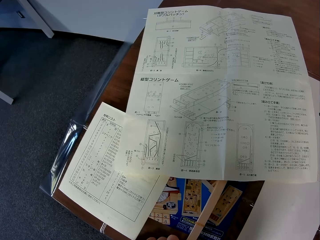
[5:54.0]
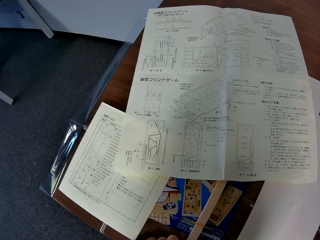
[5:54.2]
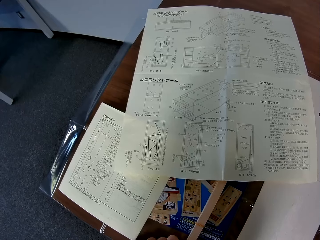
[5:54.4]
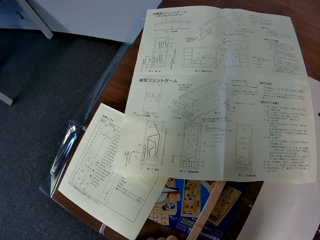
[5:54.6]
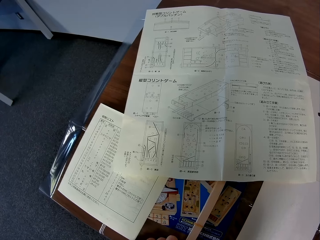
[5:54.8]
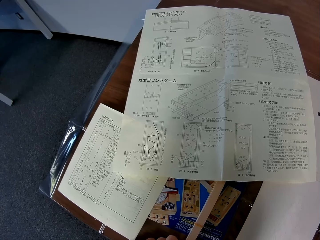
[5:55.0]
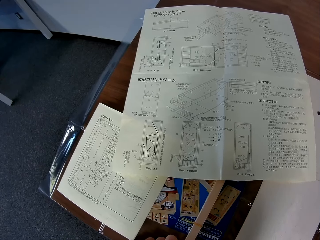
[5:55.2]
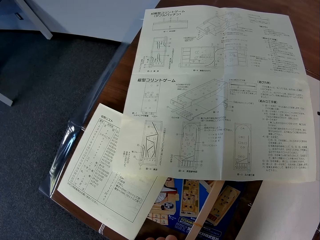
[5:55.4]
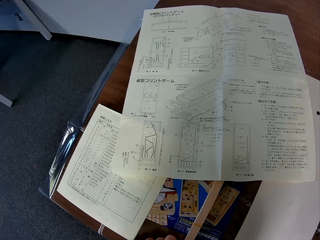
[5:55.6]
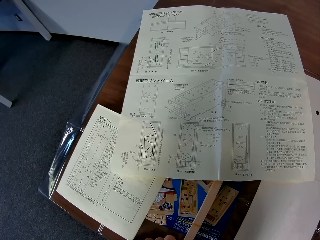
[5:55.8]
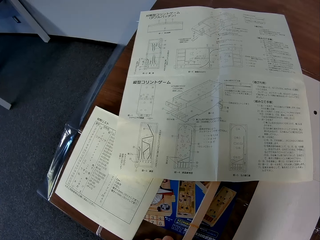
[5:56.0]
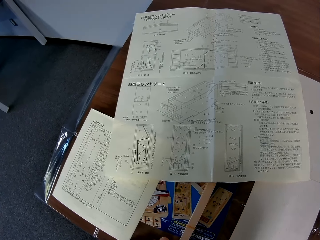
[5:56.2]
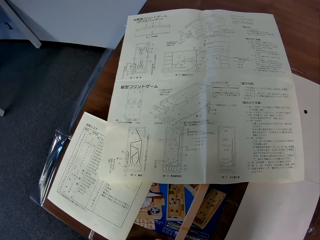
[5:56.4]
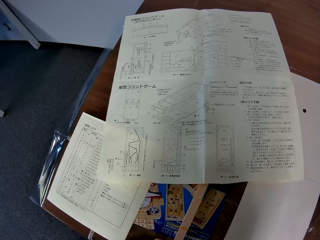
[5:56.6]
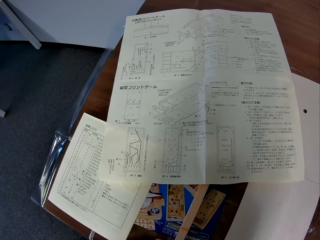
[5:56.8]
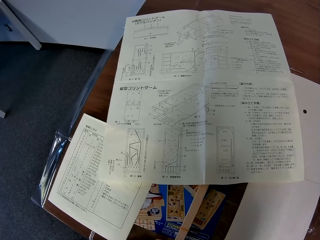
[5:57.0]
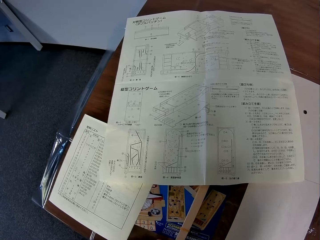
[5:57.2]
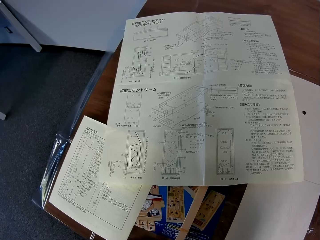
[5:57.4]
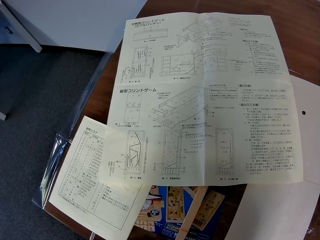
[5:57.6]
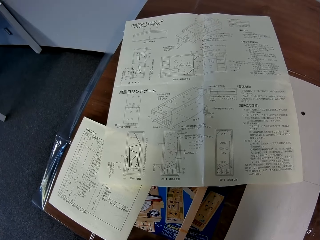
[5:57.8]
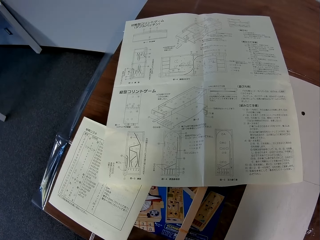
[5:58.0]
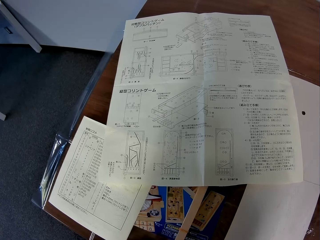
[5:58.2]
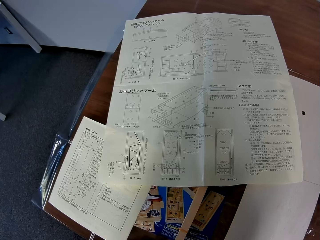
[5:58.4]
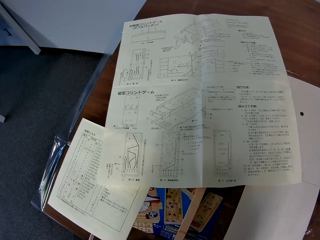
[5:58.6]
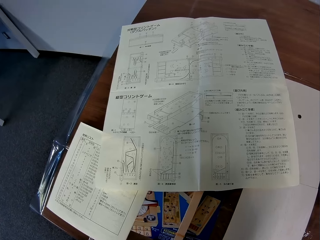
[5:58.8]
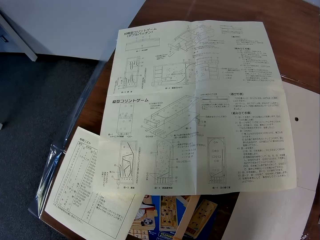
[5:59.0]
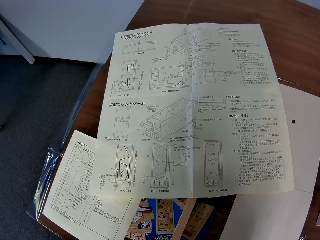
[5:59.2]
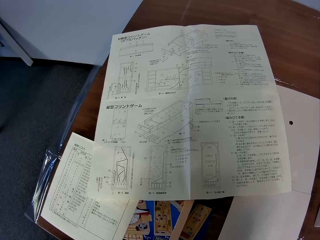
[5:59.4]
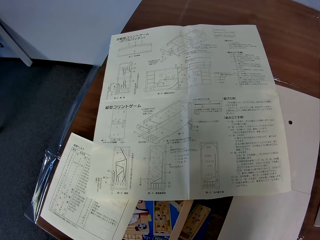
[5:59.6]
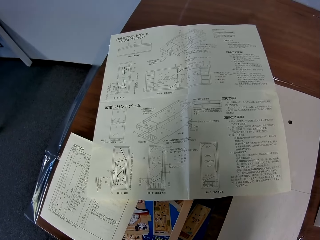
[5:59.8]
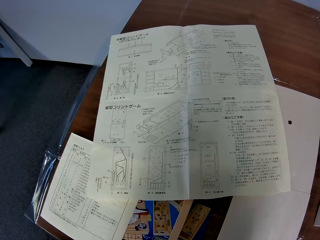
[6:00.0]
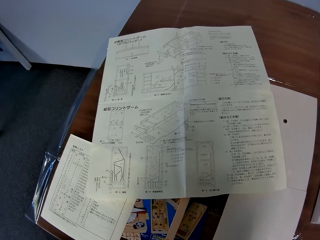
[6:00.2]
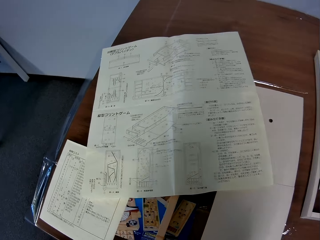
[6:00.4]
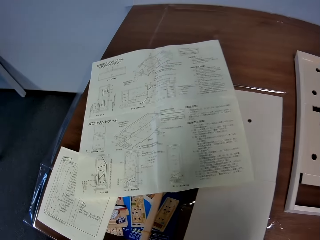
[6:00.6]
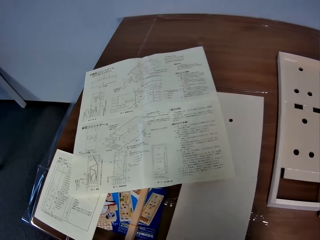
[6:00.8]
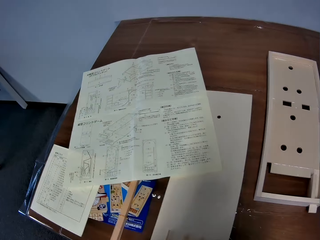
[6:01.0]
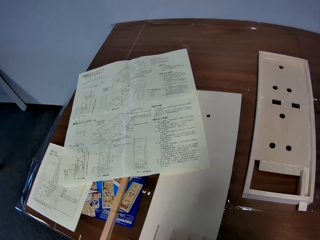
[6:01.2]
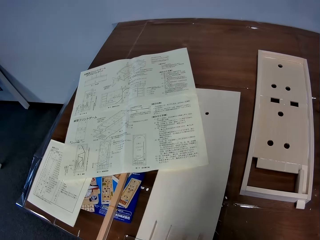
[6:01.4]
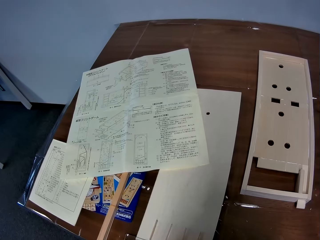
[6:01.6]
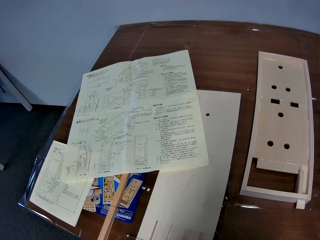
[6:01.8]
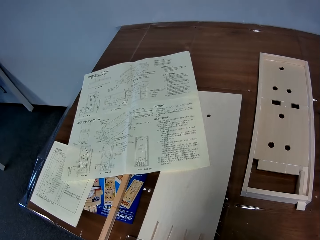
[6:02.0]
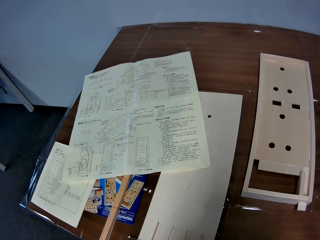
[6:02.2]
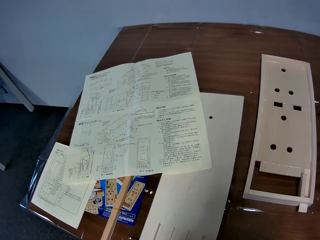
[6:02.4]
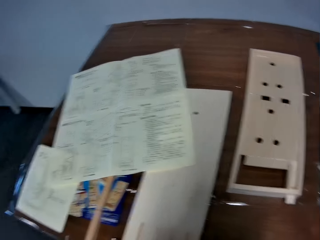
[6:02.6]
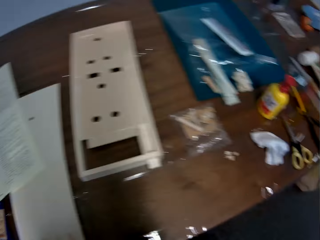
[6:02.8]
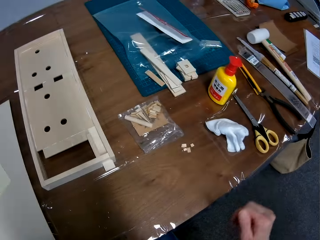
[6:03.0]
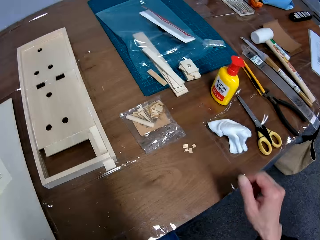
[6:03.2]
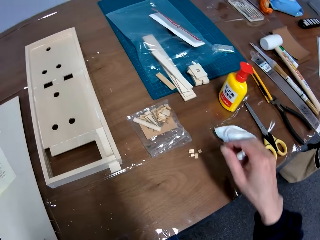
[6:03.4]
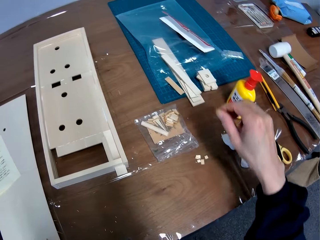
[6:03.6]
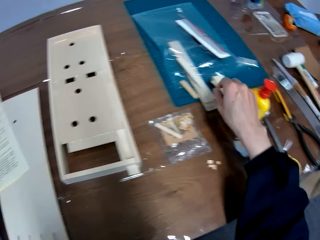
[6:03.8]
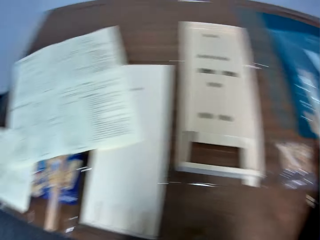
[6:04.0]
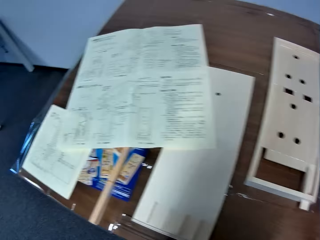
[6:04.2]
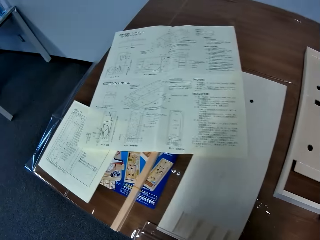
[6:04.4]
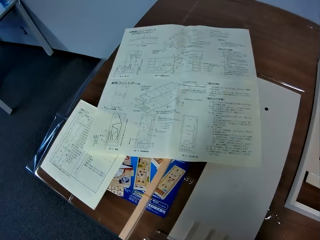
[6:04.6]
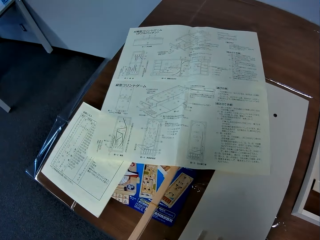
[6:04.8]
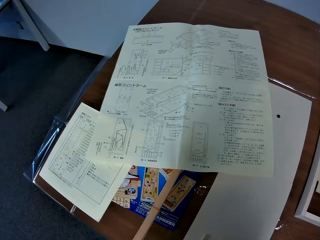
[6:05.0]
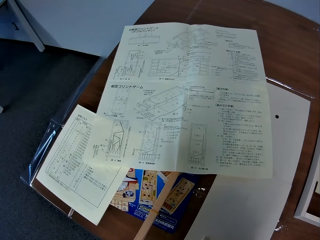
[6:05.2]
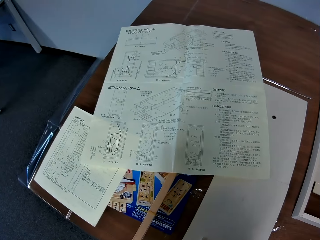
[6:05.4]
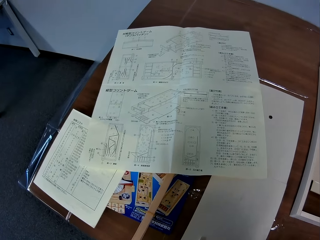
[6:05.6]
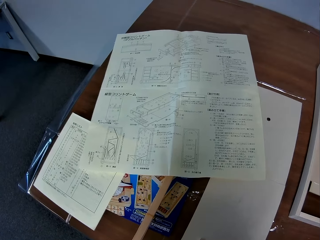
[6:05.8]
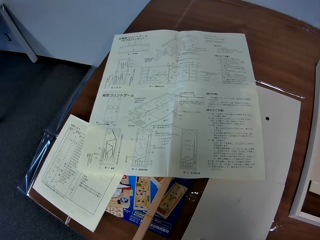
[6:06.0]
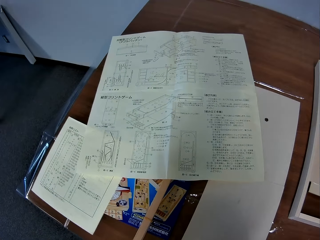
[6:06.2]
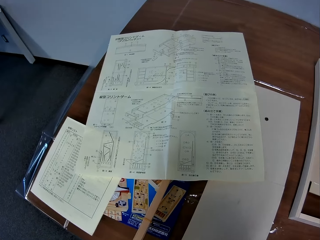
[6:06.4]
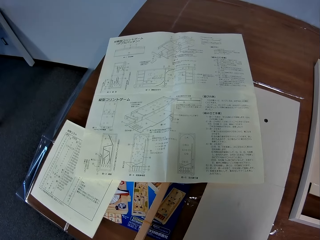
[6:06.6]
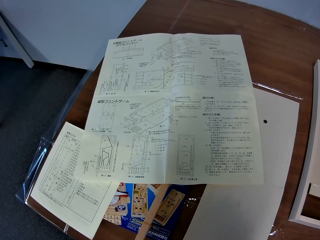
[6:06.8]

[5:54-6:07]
The camera wearer picks up the piece of the mechanical model on the table with his right hand.

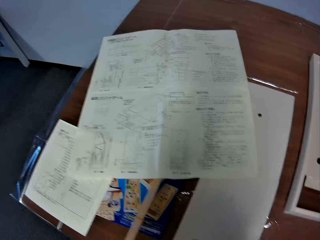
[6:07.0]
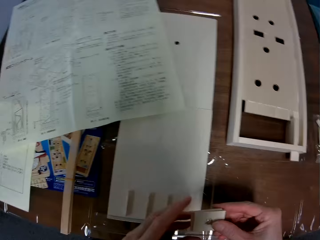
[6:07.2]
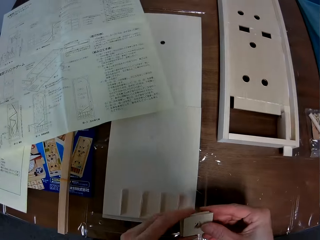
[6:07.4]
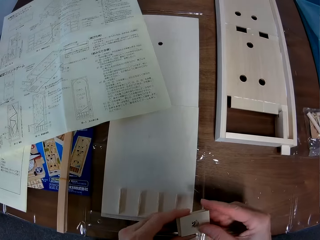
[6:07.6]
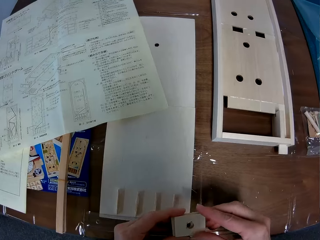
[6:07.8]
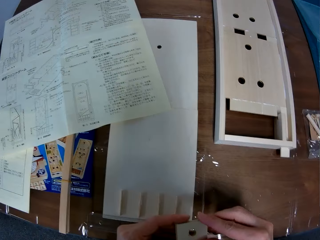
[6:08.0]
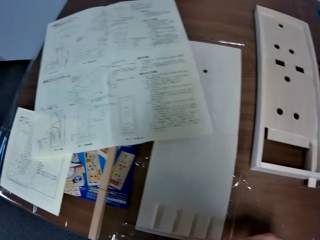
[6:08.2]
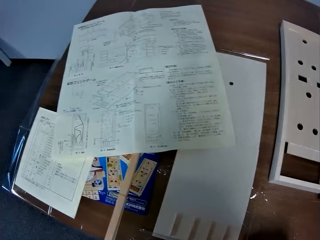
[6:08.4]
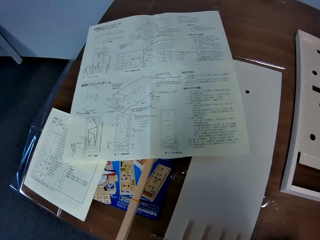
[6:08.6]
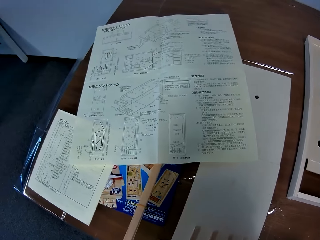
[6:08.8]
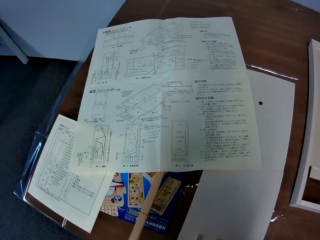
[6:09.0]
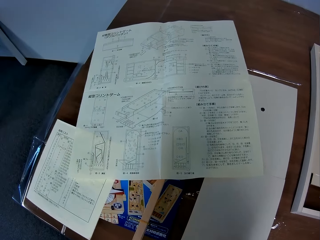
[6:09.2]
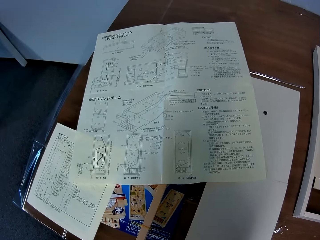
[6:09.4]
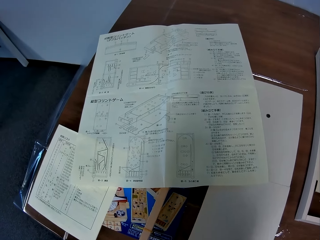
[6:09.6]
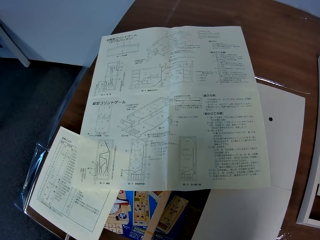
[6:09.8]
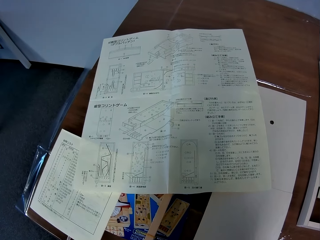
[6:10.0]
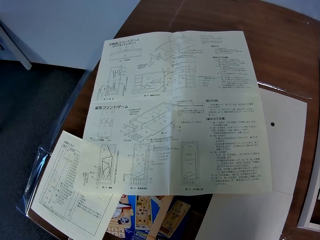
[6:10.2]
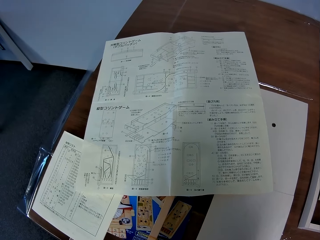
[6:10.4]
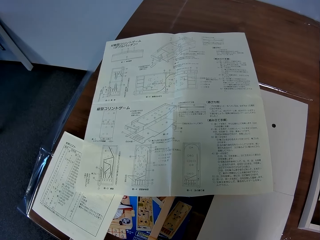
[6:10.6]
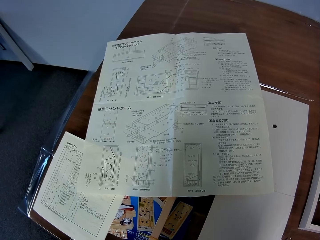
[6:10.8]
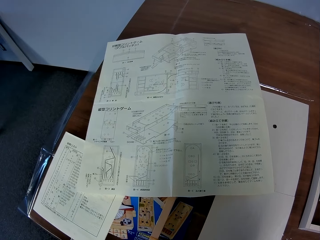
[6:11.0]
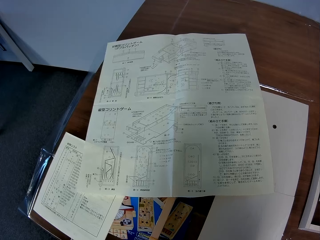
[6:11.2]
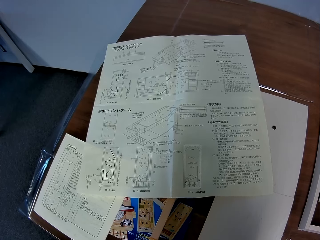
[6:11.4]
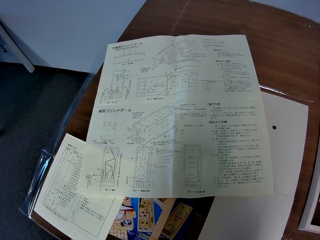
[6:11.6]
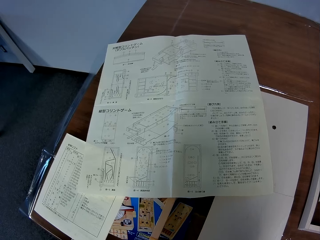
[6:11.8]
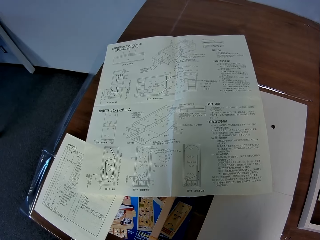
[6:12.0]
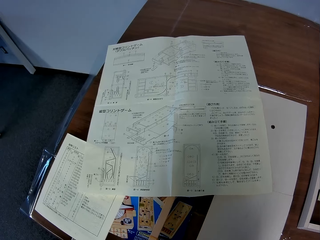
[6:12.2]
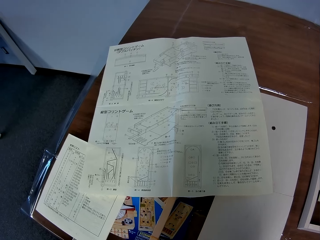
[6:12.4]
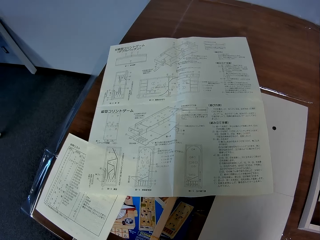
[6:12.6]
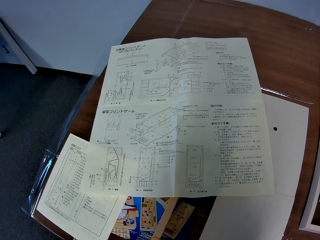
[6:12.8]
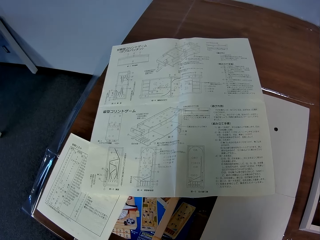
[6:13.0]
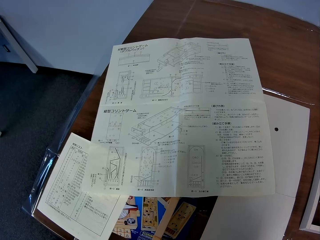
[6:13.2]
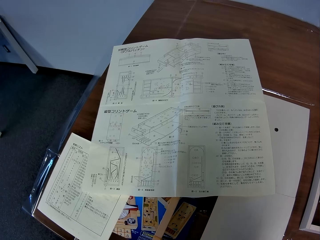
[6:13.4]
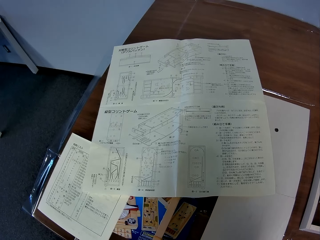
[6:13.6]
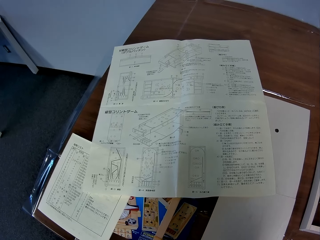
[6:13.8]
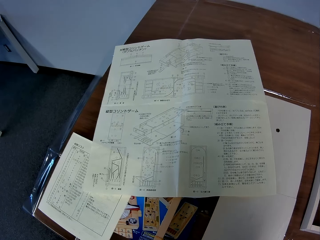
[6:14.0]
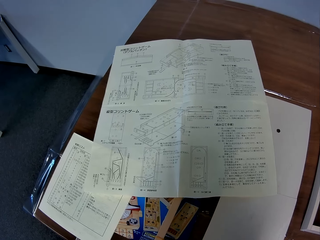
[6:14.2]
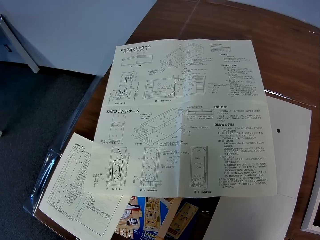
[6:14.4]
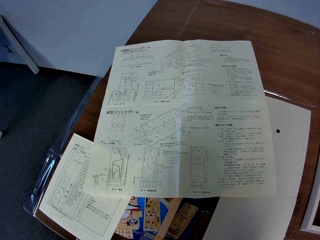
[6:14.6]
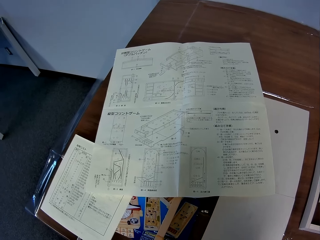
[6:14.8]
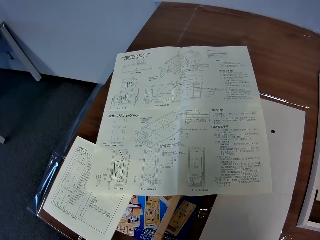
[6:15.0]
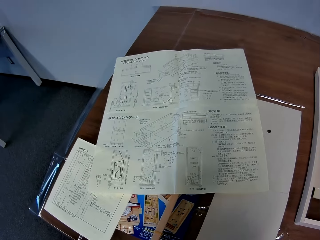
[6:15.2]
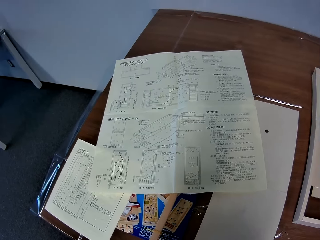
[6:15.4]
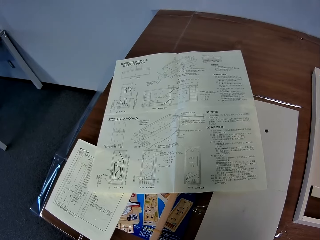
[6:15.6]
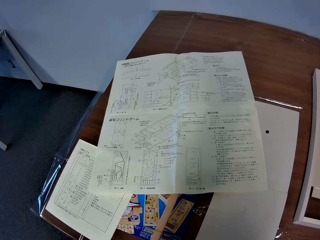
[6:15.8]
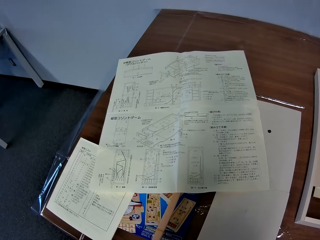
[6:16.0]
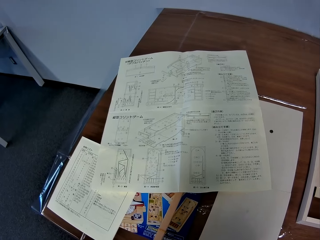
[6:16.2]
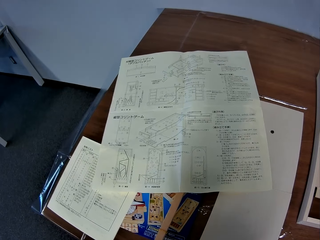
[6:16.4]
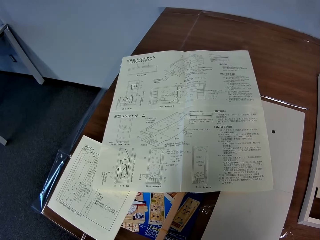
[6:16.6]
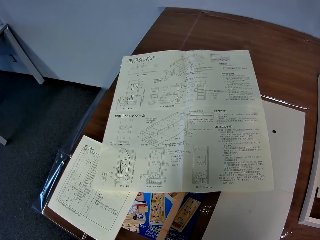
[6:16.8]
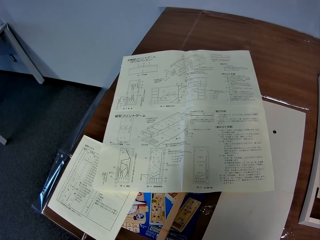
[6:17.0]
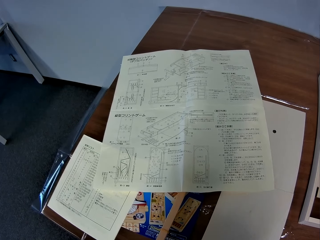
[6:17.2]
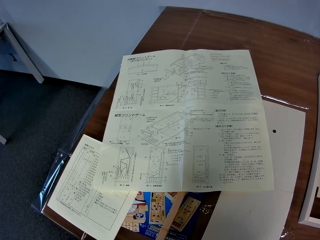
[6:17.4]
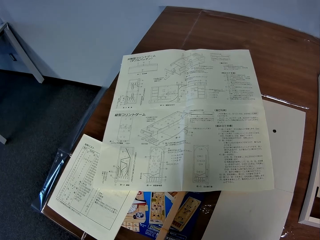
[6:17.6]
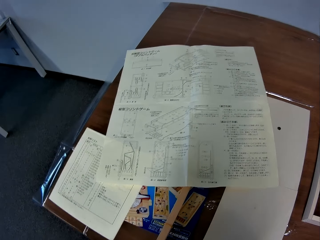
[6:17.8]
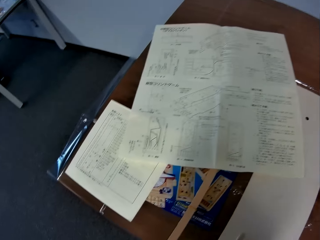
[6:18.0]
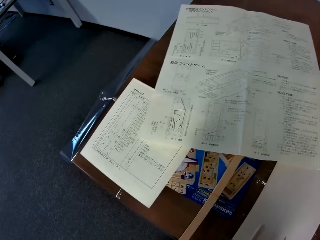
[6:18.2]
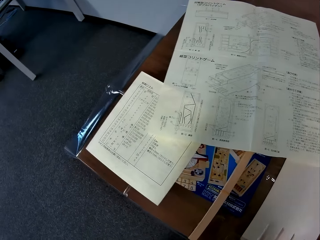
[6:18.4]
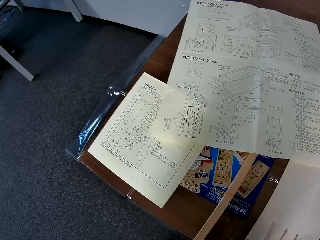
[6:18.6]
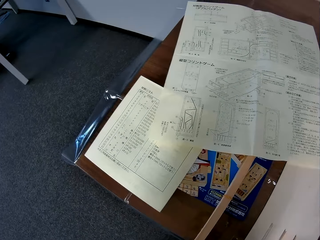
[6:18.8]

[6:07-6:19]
The camera wearer holds the piece of the mechanical model in his hands.
